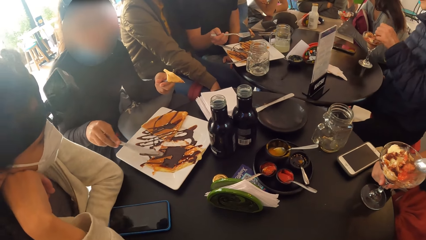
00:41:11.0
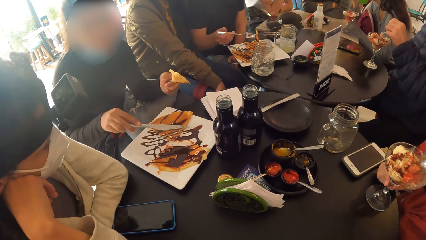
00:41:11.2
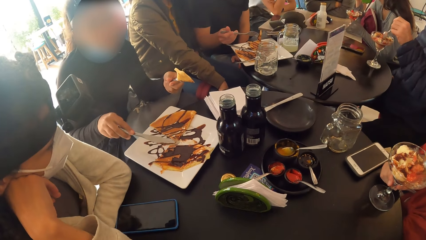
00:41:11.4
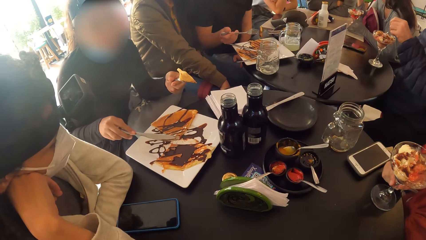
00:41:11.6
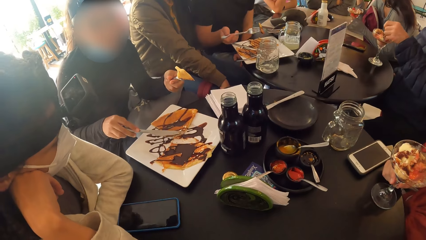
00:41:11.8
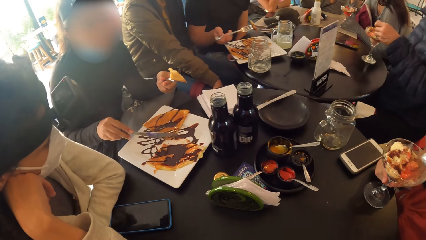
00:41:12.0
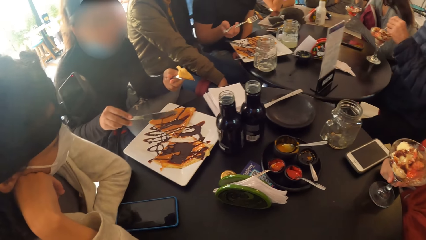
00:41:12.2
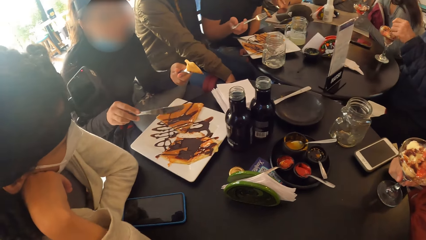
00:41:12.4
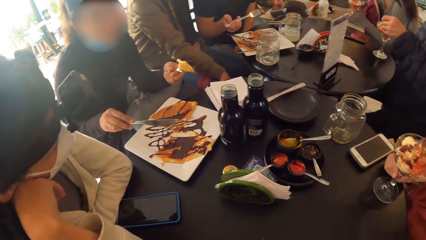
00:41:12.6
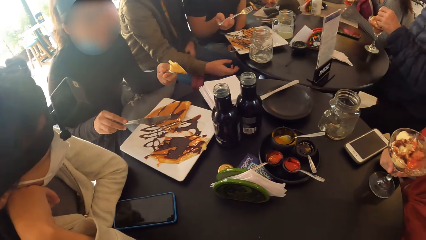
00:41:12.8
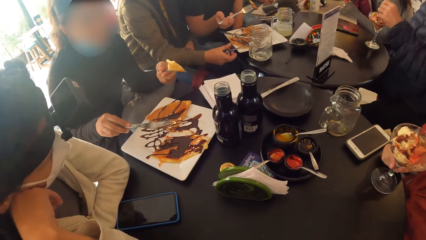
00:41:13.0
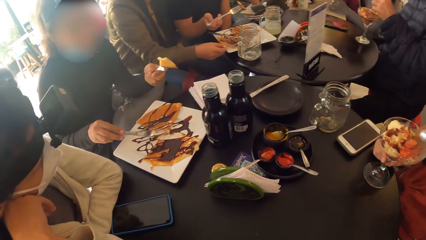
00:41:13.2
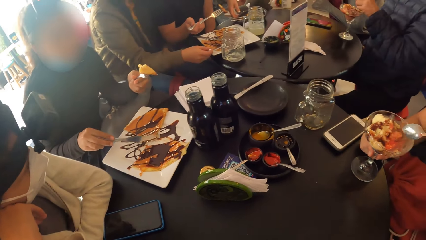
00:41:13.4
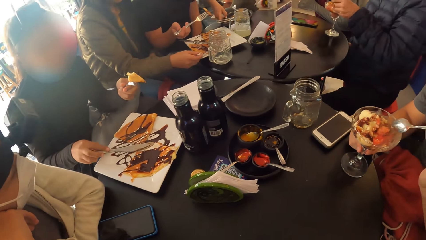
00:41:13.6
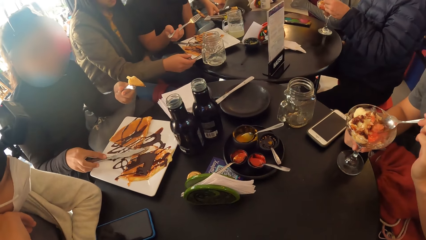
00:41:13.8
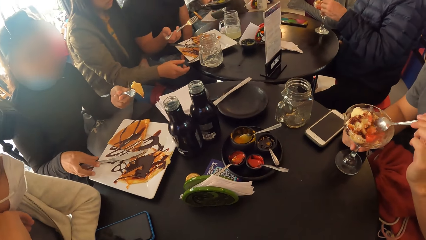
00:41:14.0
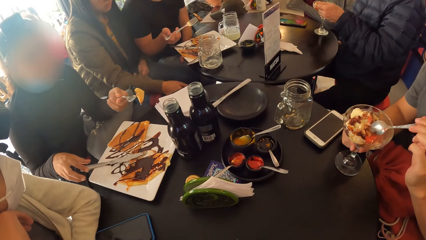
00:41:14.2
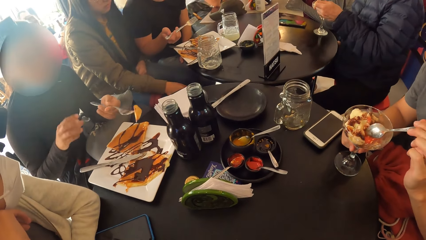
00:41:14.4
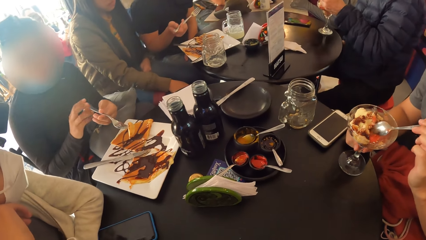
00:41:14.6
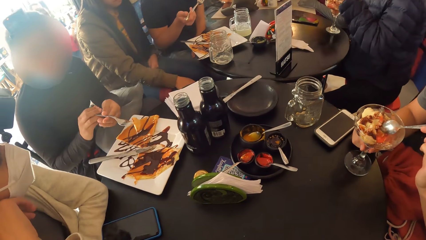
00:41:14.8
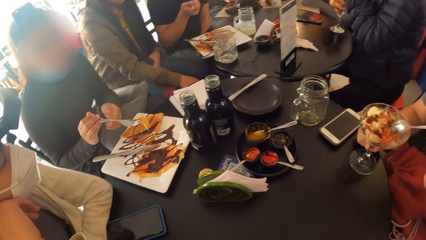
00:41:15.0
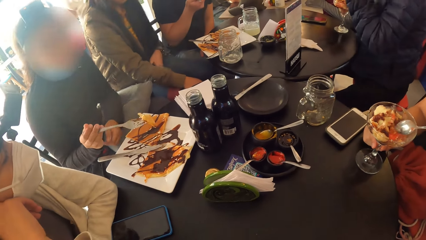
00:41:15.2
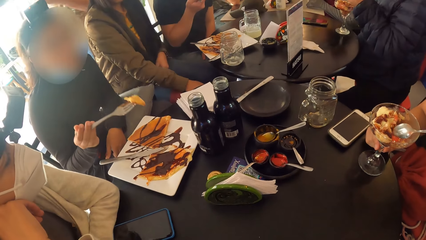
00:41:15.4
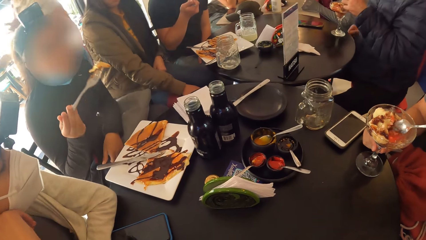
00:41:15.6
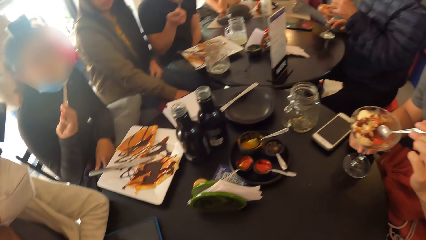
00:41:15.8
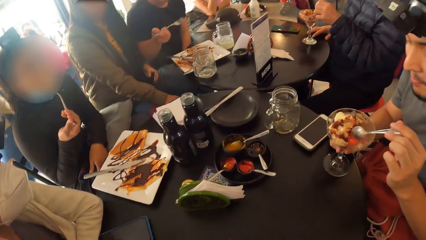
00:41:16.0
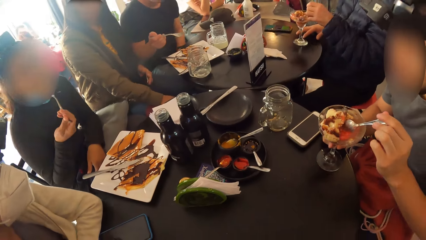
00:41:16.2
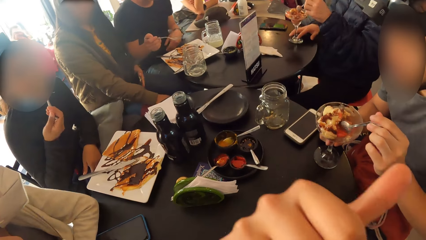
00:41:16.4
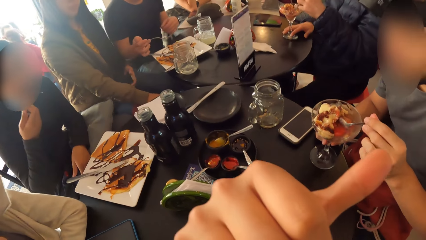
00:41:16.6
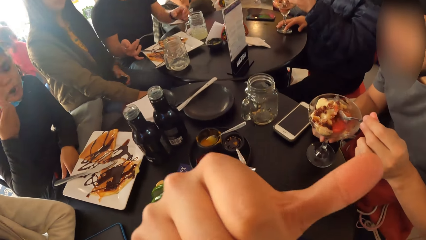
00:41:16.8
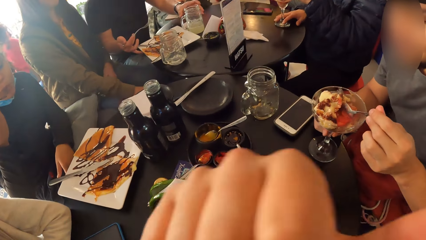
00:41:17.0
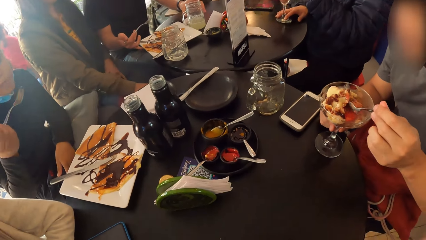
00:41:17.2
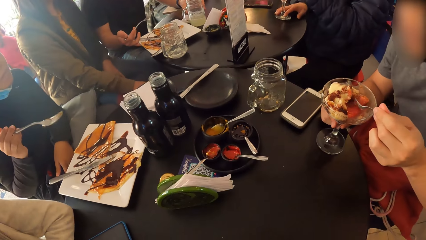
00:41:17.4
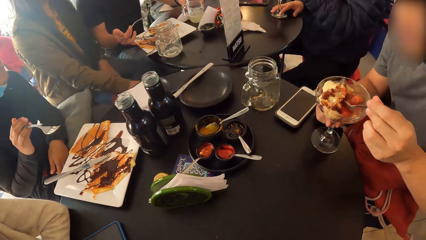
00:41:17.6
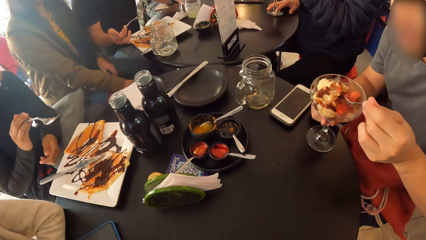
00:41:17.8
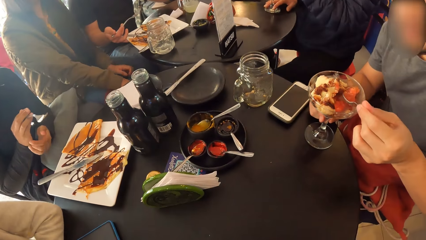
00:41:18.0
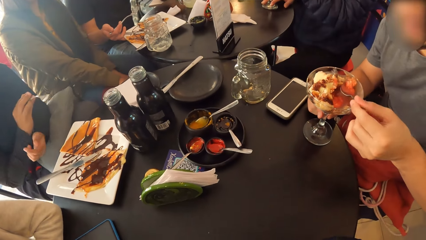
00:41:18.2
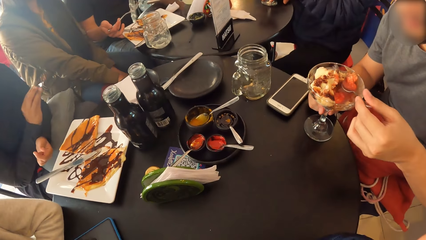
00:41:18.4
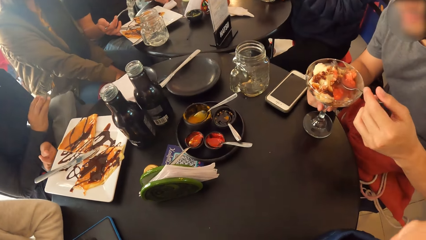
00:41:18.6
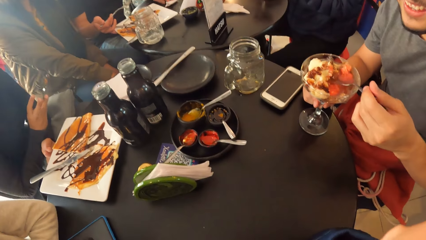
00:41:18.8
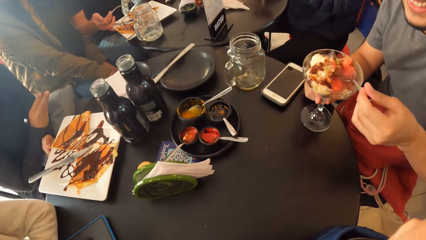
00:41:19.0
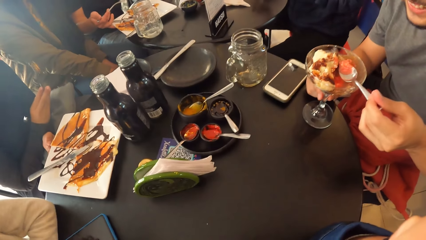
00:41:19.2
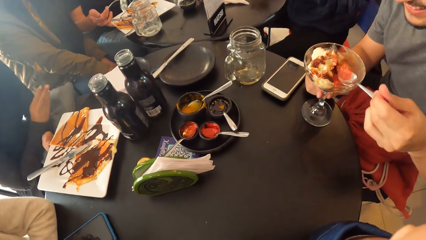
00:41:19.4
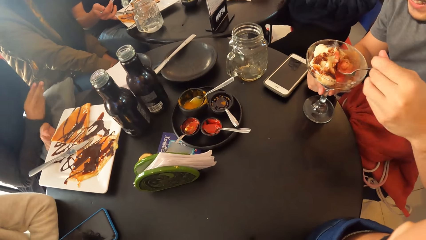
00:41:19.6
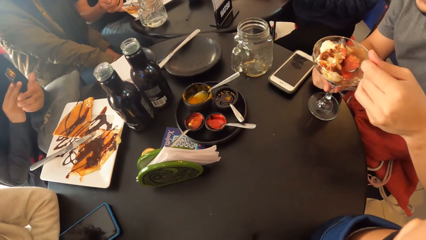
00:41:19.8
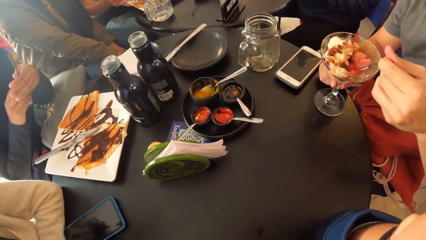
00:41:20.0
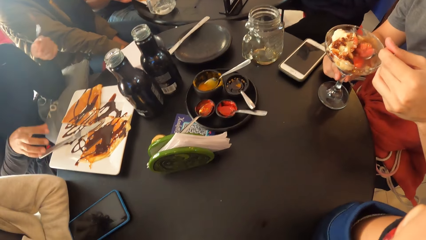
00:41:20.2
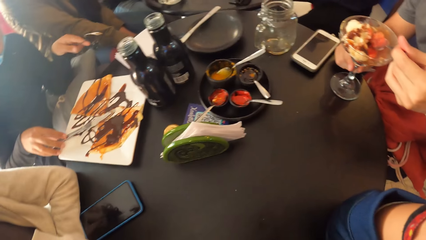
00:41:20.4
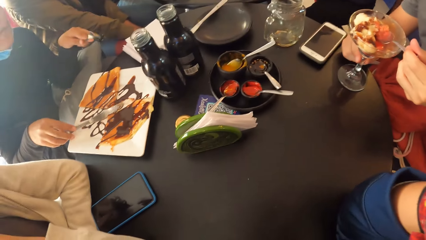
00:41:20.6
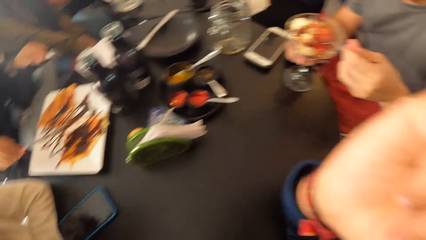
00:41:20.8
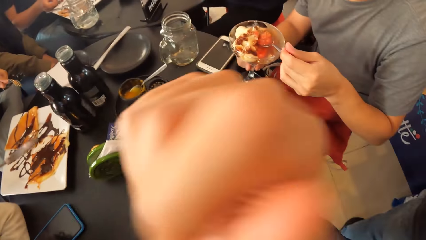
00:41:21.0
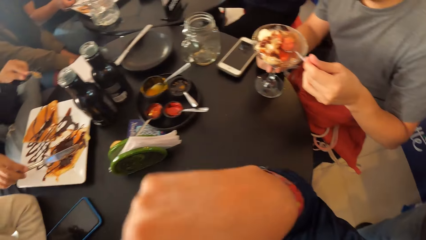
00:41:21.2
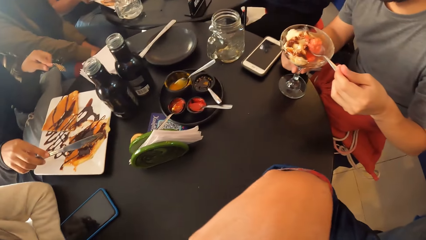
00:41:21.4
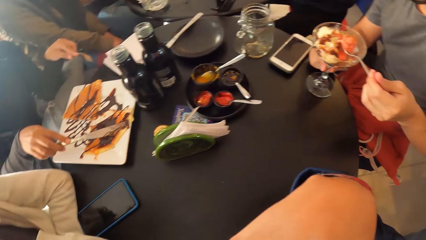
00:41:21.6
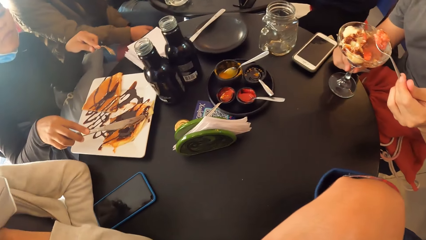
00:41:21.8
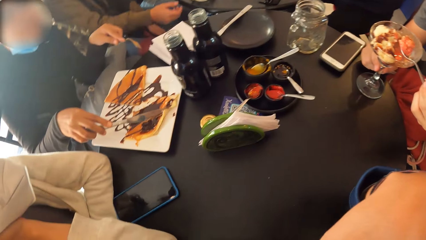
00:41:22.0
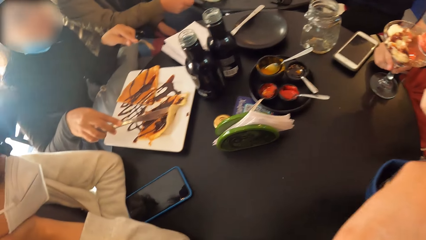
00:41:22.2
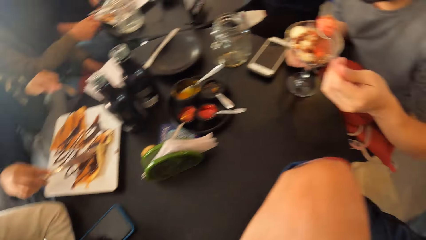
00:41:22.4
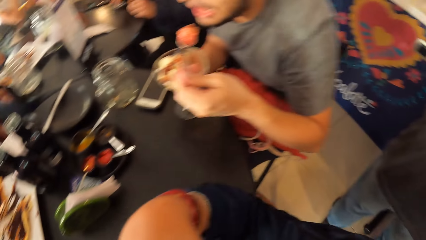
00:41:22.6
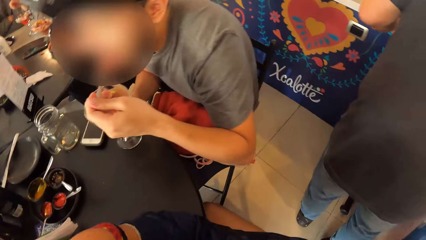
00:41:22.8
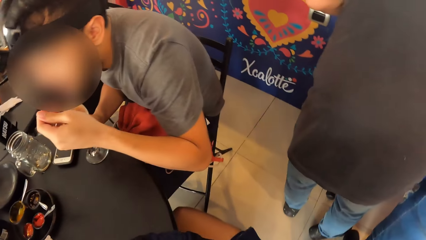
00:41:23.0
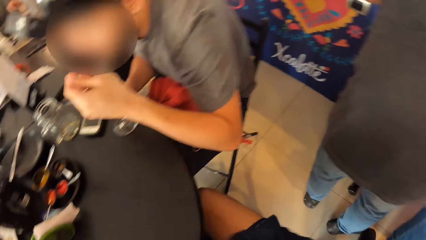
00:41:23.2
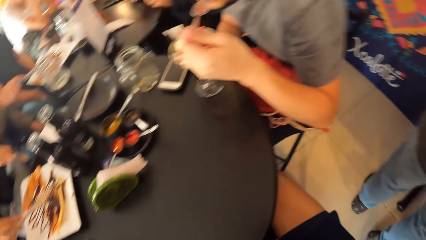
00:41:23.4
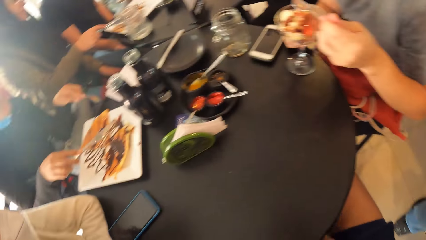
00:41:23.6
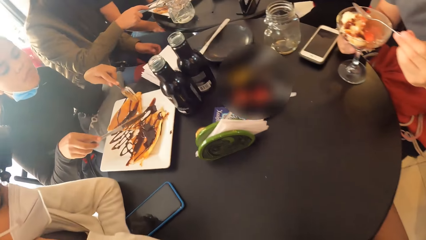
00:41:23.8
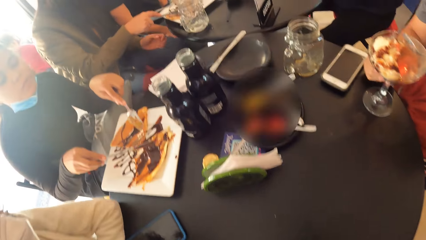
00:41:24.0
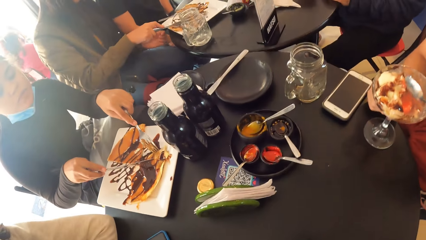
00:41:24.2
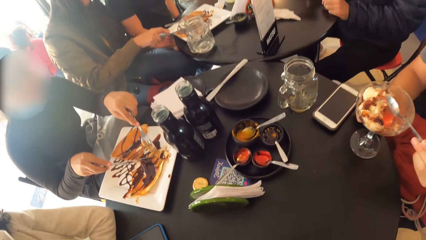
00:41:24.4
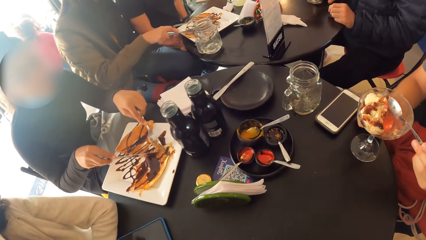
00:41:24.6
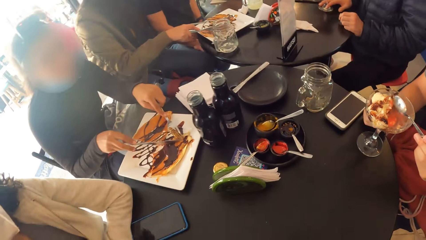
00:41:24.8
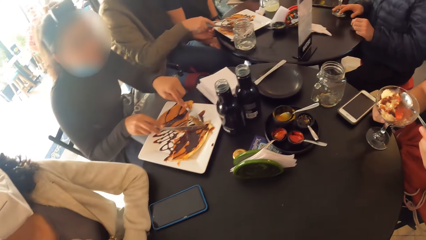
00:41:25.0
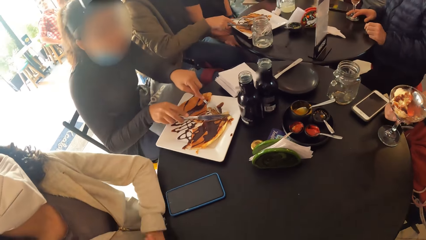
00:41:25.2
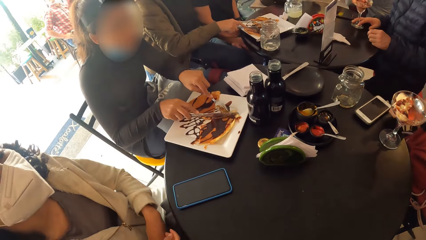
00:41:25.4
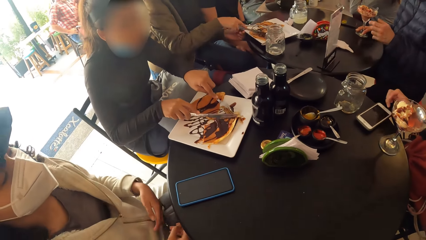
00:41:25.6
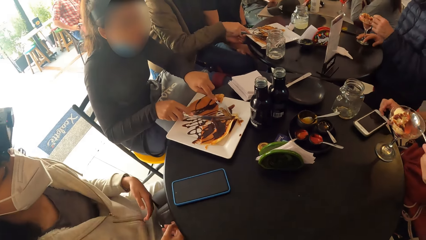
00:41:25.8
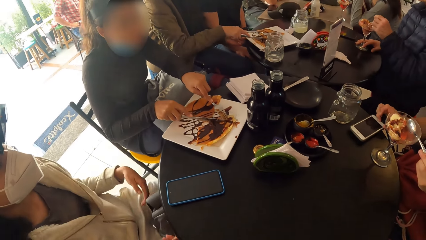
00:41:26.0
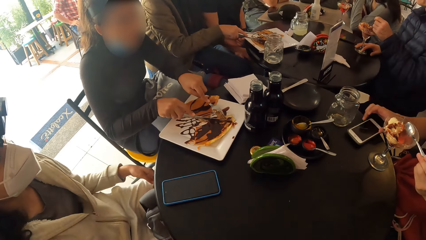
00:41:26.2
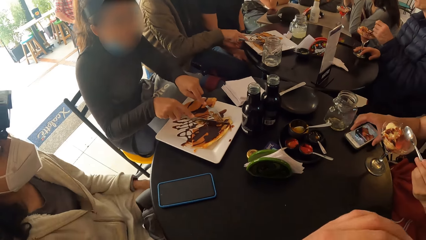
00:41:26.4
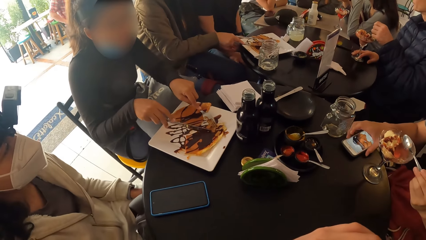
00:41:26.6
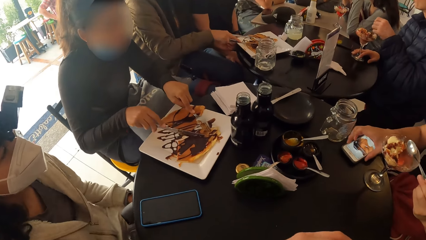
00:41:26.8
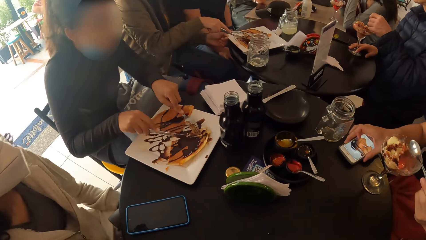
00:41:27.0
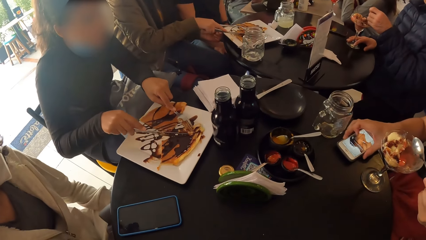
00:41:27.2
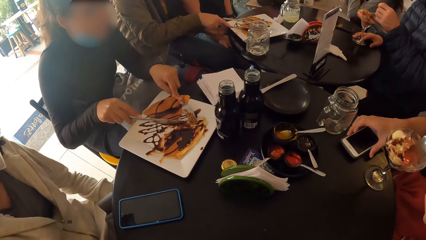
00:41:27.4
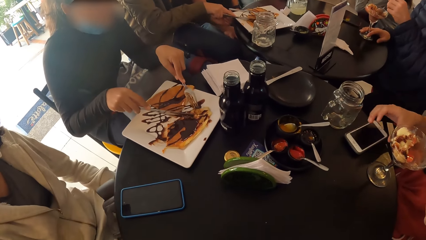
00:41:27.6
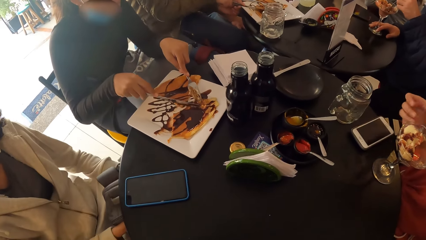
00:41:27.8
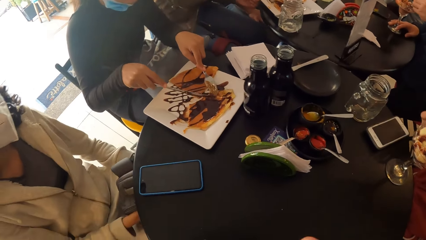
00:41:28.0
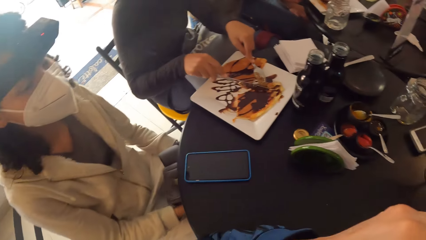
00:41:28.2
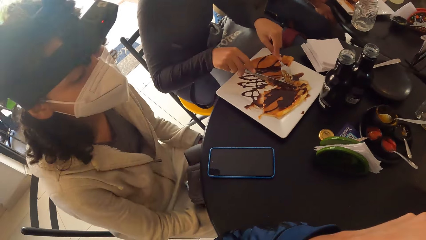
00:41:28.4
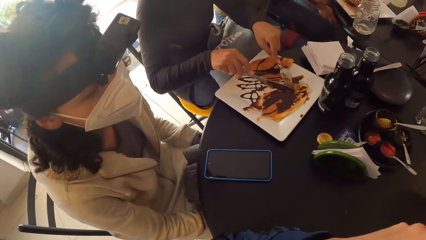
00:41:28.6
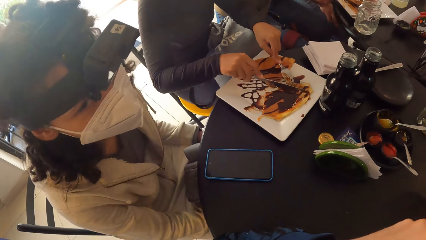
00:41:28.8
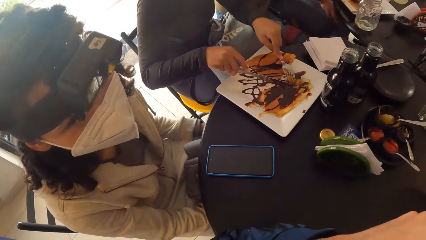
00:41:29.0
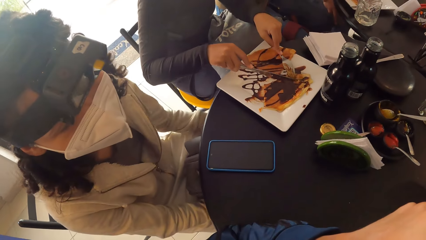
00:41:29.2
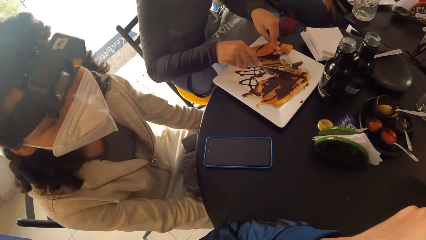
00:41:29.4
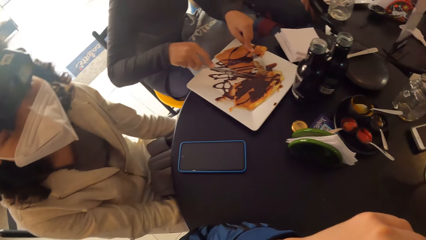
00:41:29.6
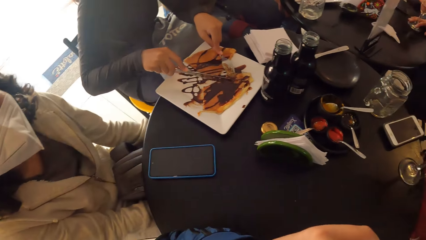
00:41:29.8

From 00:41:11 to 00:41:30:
A woman drops the knife in her right hand on the plate. The woman passes the fork from her left hand to her right hand. The woman eats the pie on the fork in her right hand. The camera wearer interacts with a man and another woman. The first woman passes the fork from her right hand to her left hand. The first woman picks up the knife from the plate with her right hand. The man eats the ice cream on the spoon in his left hand. The first woman cuts the pie on the plate with the fork in her left hand and the knife in her right hand. The man touches a phone on the table with his right hand.
